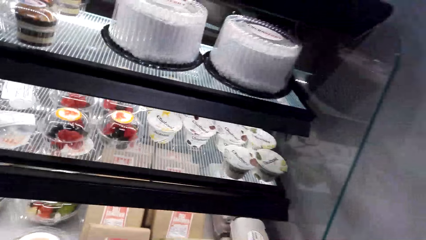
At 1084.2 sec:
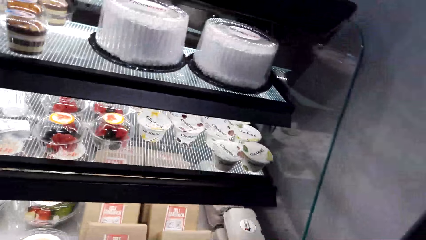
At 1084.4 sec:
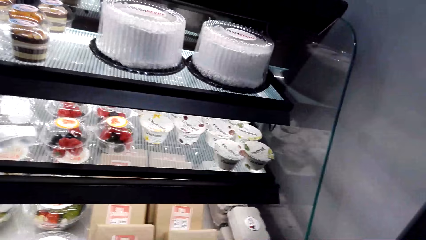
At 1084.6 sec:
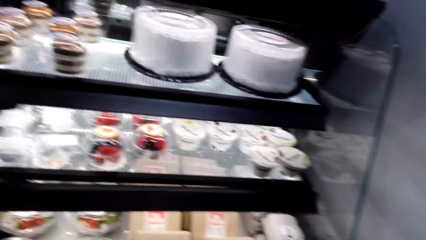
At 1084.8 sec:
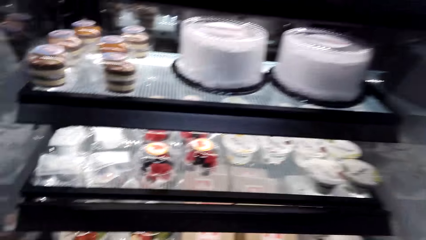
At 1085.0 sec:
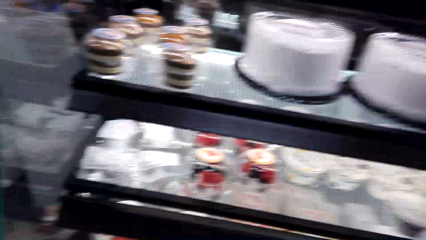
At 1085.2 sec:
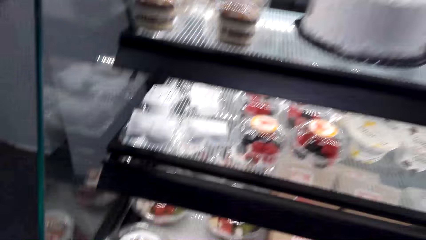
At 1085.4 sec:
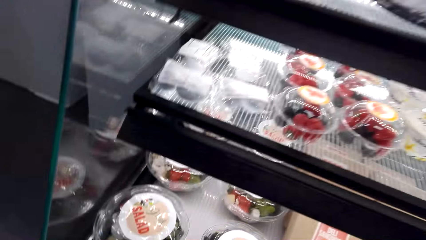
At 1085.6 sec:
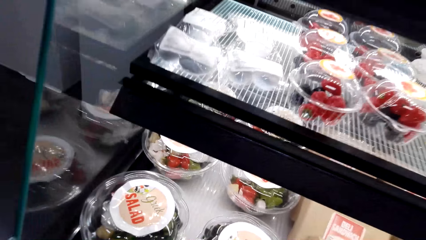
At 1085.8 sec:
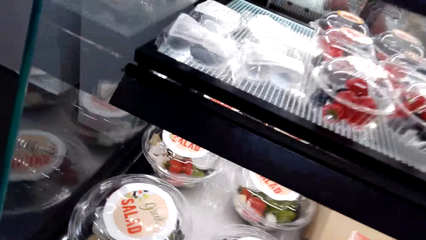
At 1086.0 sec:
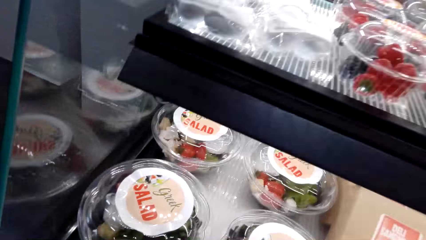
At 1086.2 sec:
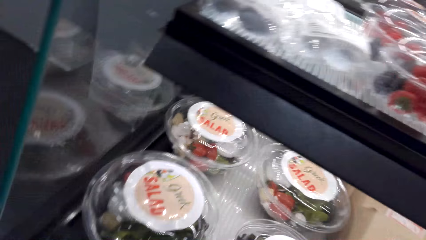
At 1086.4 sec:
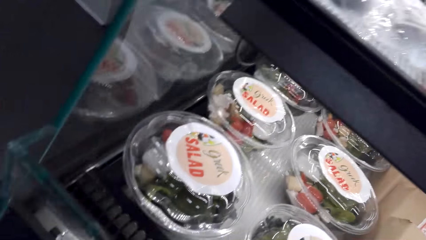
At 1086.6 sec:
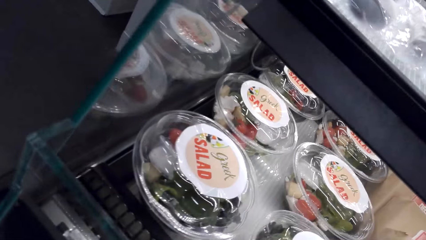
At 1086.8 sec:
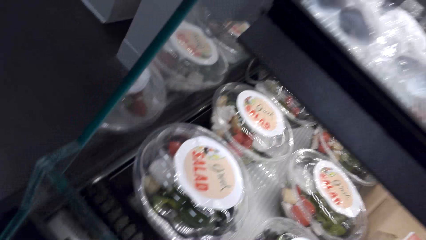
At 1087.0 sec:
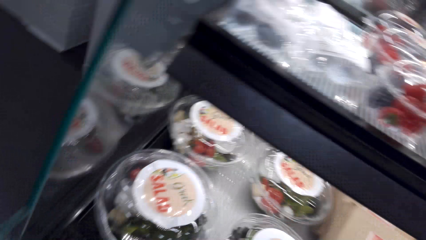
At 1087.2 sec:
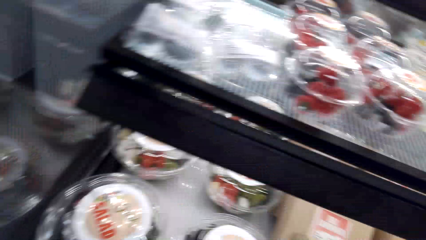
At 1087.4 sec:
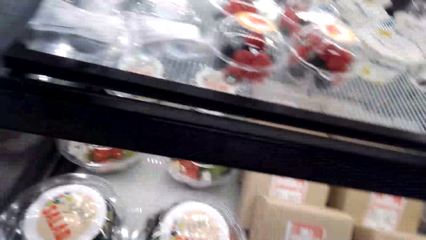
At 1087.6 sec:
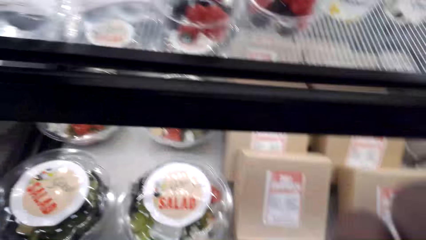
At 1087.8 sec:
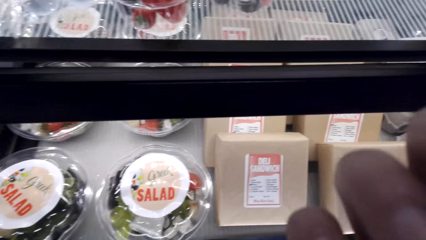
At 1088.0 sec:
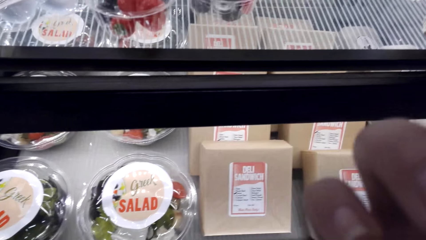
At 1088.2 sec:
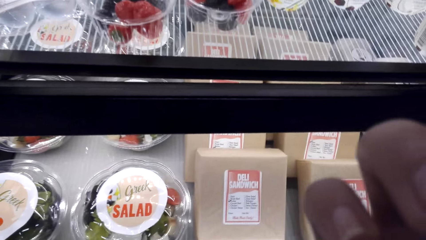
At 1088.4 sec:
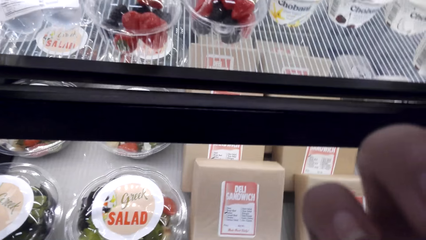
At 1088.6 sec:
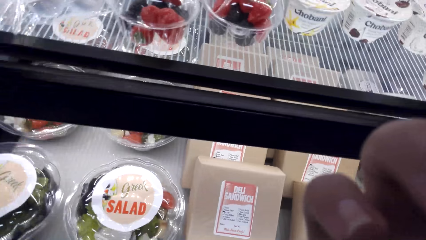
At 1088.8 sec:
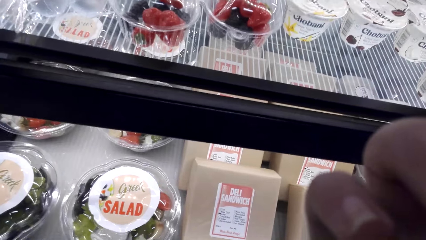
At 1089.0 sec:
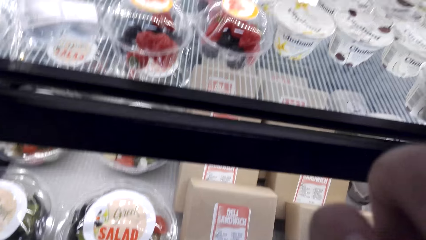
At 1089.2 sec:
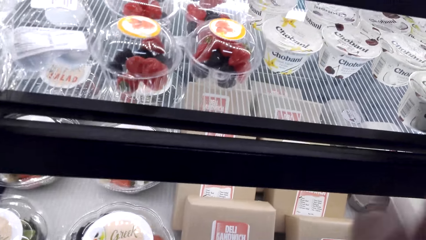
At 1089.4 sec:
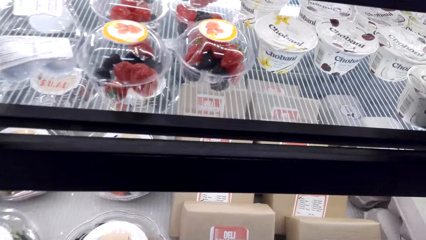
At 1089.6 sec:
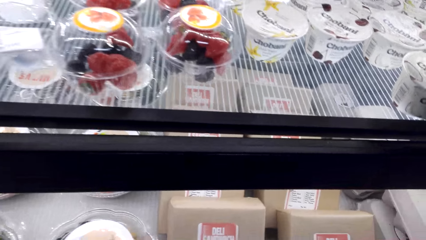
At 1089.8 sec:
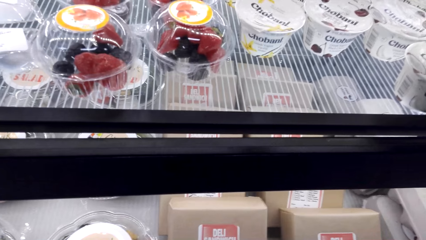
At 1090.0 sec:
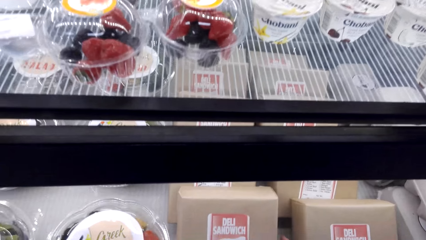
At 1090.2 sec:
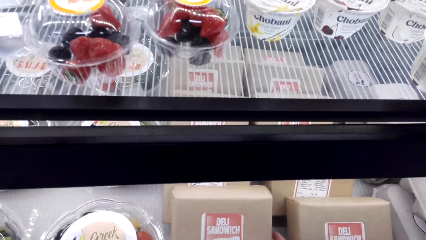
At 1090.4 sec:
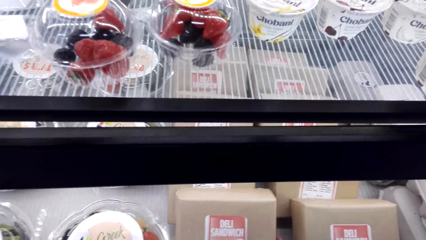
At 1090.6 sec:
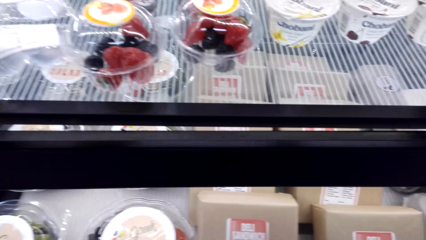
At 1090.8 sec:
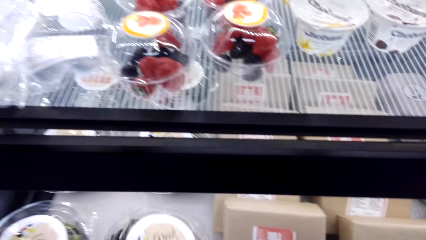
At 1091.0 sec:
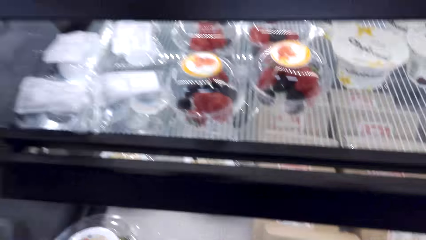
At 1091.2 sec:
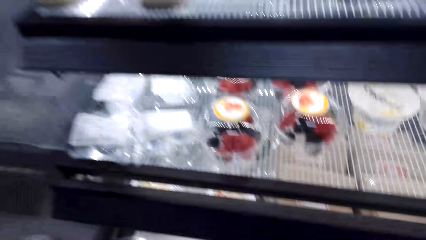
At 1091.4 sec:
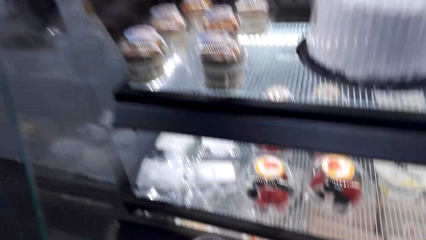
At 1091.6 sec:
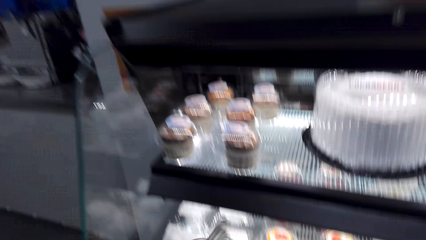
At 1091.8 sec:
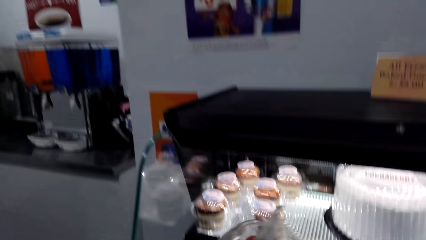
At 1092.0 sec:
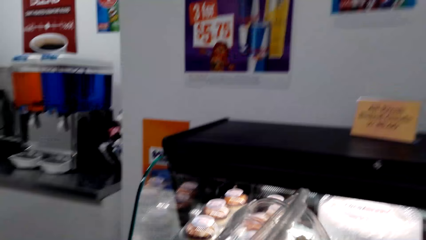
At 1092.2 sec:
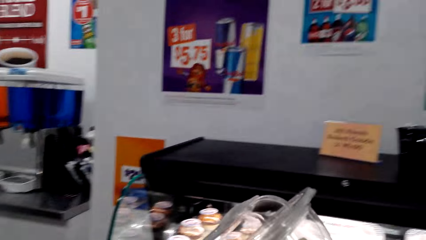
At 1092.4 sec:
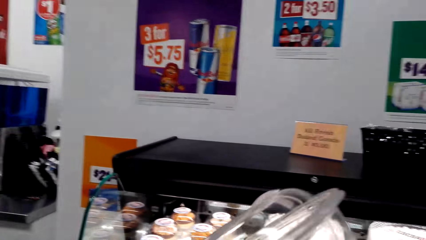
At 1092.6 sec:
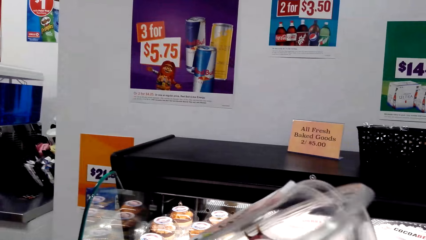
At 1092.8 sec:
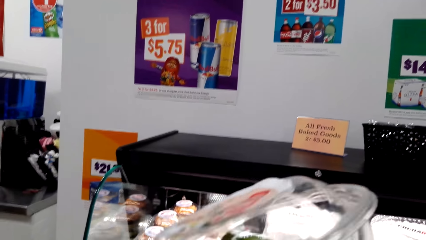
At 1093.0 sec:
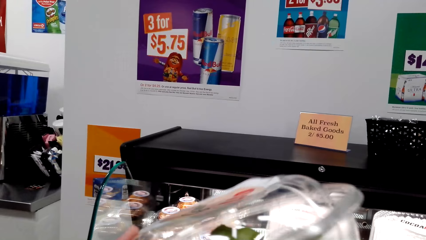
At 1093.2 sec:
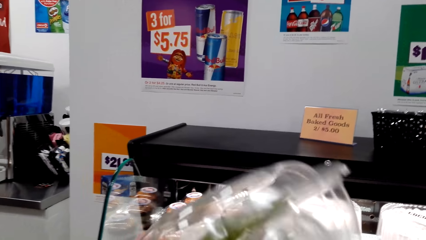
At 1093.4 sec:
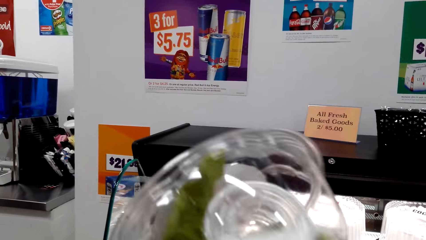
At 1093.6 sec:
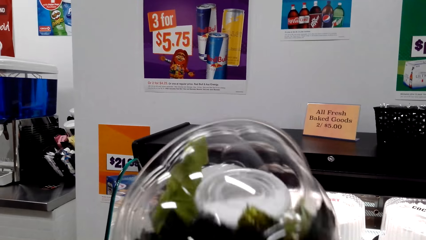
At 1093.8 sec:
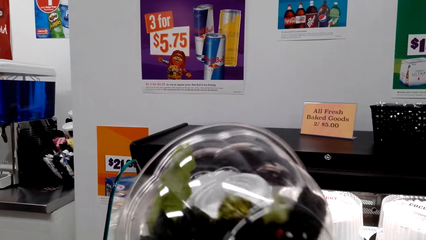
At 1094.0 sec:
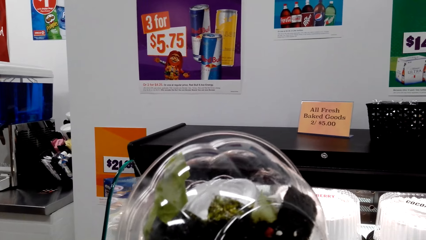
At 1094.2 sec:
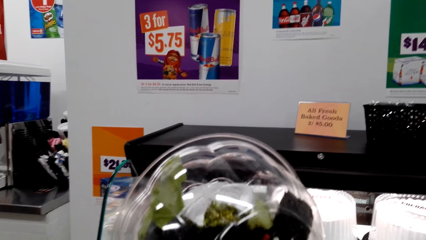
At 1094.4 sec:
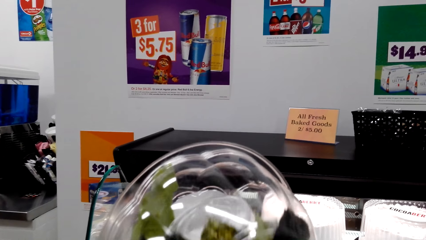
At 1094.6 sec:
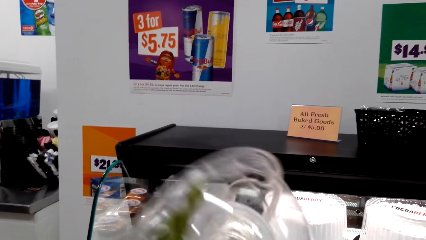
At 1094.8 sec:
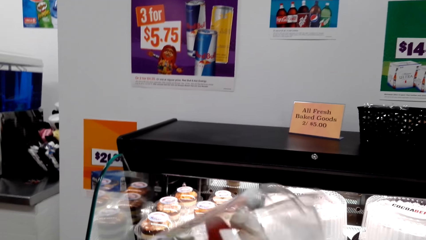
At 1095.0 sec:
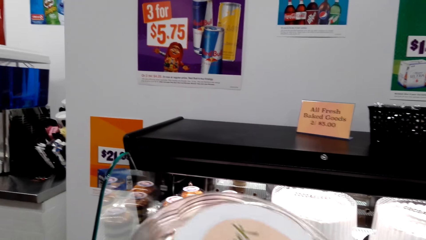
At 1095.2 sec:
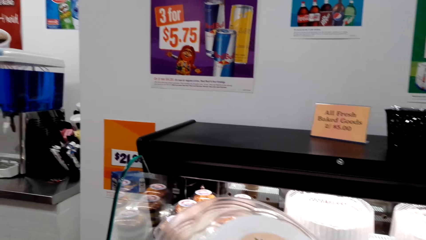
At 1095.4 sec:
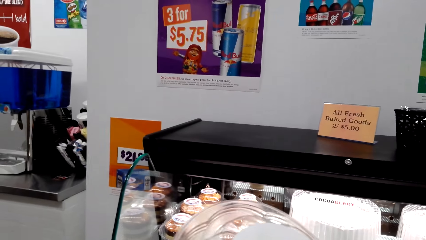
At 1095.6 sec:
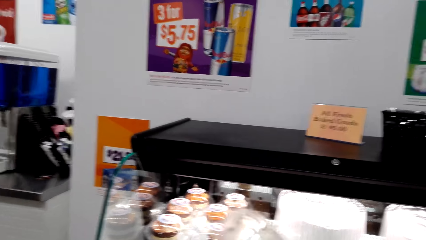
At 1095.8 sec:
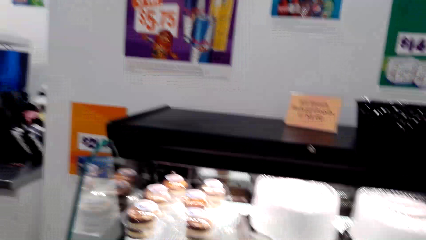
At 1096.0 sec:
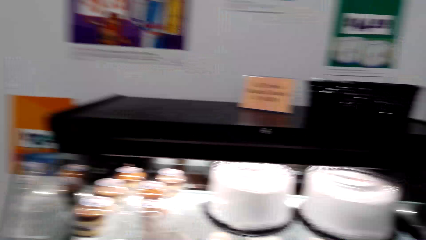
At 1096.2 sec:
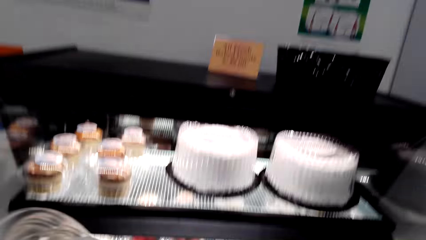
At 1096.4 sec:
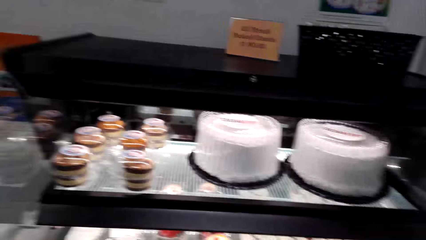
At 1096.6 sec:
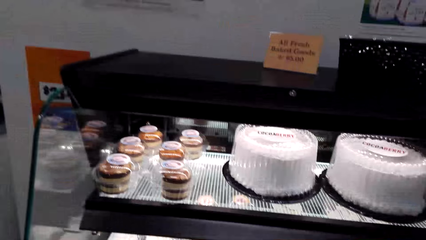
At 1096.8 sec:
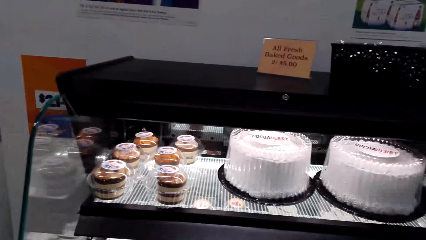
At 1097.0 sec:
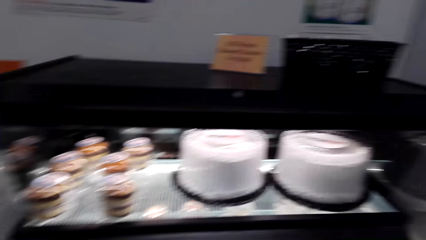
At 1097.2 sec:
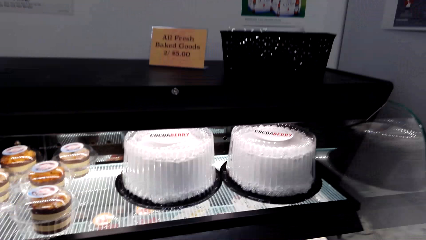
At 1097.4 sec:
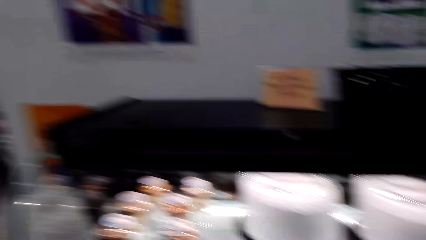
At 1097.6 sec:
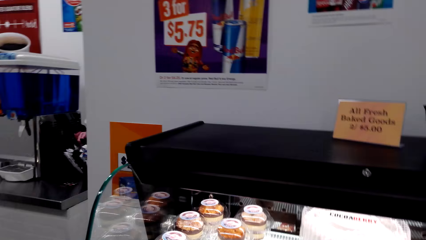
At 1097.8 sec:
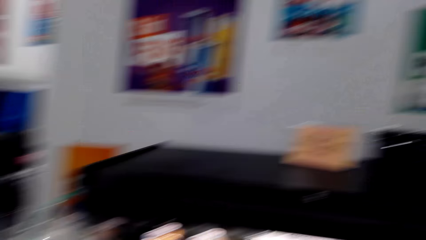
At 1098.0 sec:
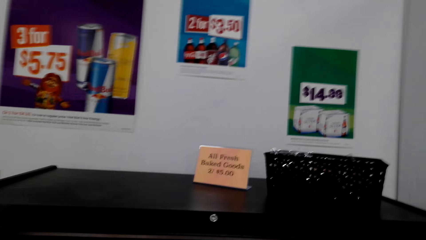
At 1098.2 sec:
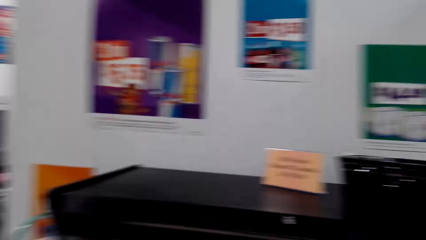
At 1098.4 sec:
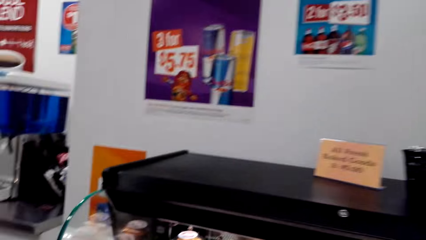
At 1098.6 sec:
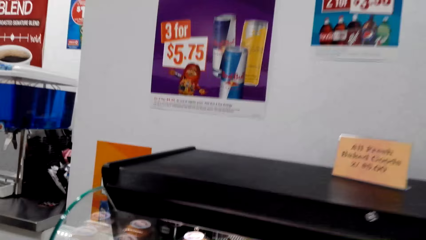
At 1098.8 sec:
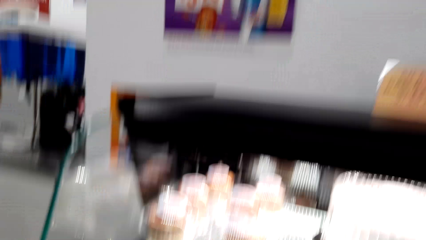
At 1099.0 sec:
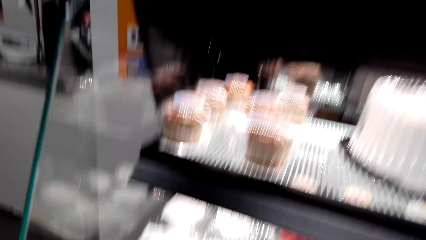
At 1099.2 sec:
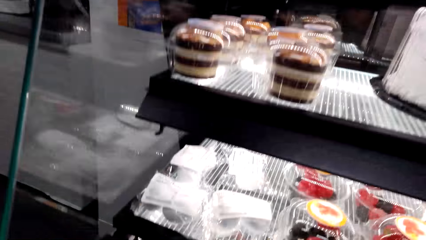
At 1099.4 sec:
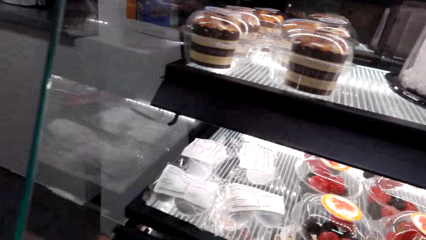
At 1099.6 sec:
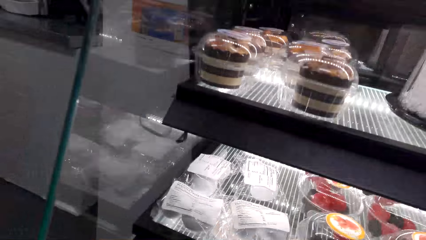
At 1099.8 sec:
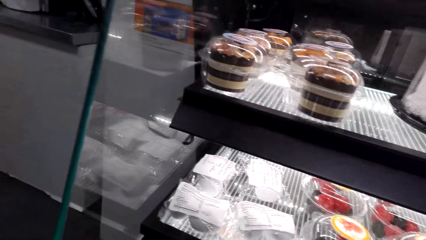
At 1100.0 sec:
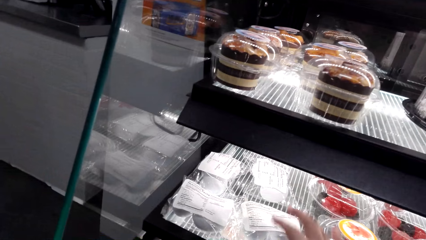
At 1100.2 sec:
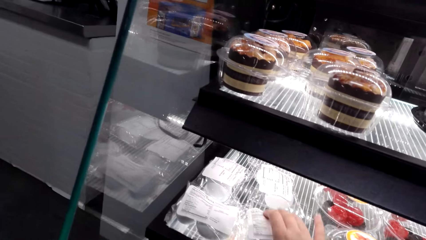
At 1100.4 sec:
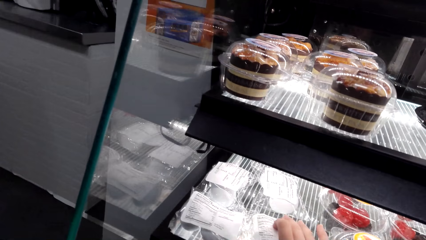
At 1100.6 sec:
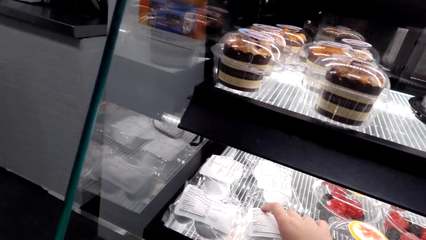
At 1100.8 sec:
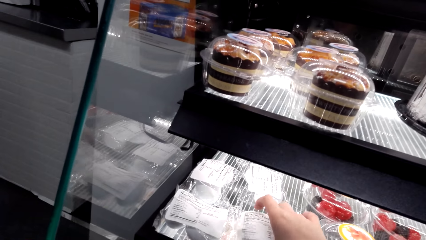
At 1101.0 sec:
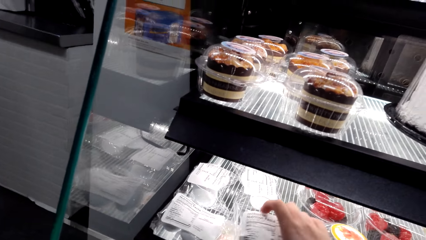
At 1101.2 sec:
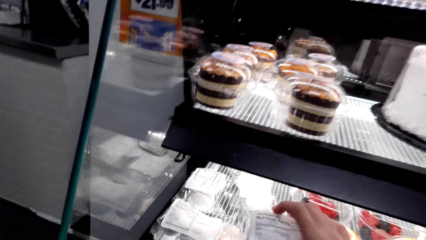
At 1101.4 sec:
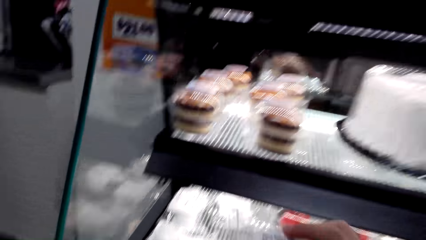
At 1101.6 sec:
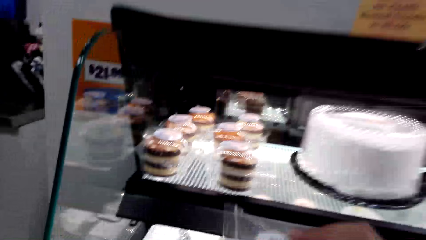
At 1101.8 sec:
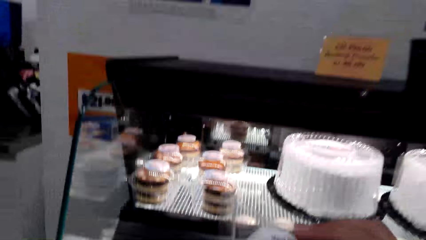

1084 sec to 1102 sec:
The camera wearer places the shopping basket on the floor. They pick up a container of salads, fix the camera, and pick up the salad. They stare at the salad. They put the salad in the shopping basket. They pick up eggs. They pick up the salads.
